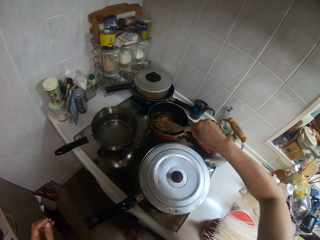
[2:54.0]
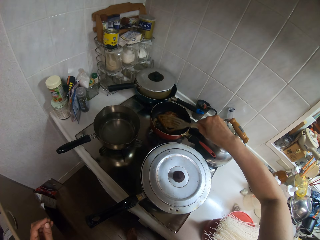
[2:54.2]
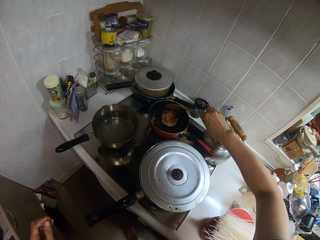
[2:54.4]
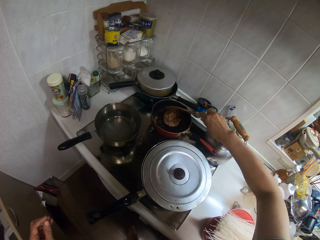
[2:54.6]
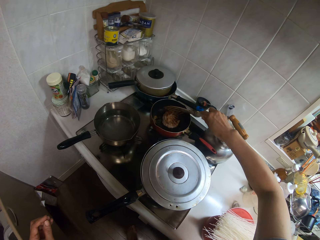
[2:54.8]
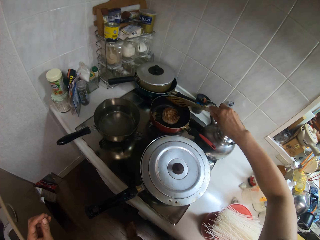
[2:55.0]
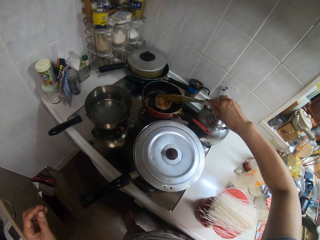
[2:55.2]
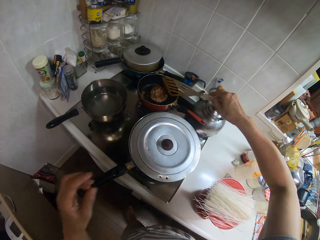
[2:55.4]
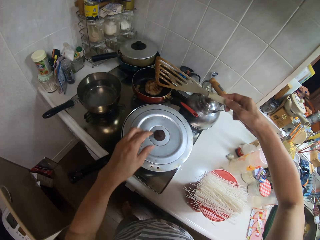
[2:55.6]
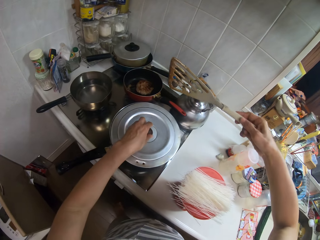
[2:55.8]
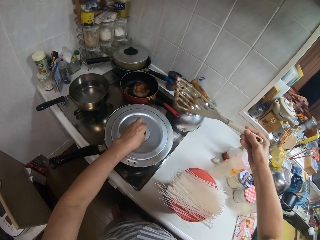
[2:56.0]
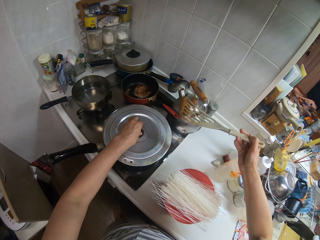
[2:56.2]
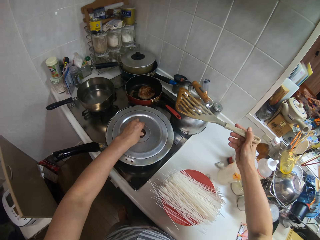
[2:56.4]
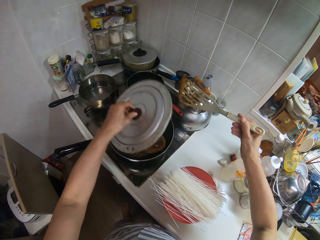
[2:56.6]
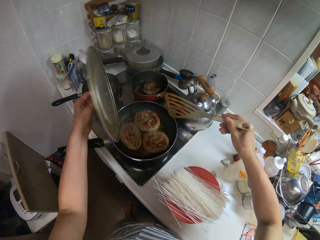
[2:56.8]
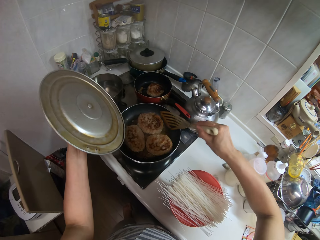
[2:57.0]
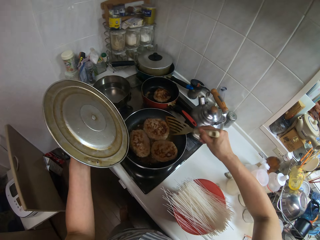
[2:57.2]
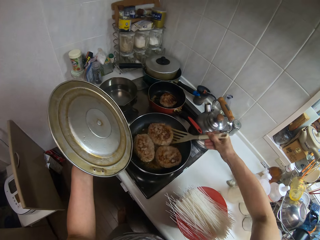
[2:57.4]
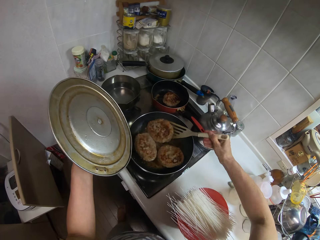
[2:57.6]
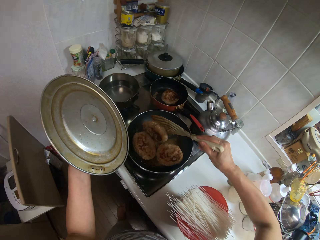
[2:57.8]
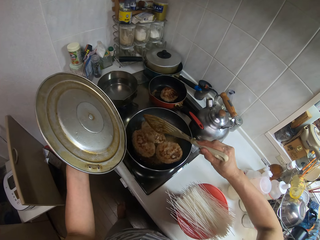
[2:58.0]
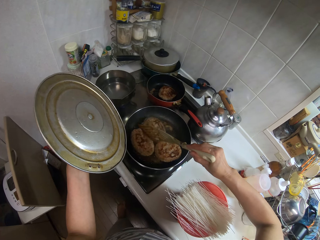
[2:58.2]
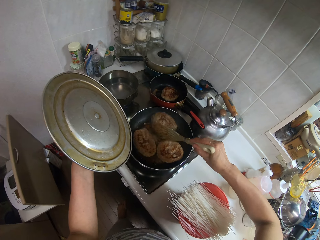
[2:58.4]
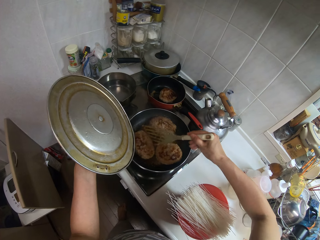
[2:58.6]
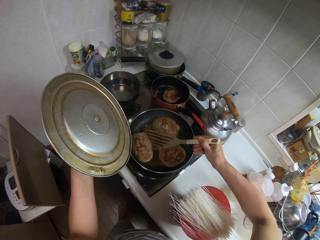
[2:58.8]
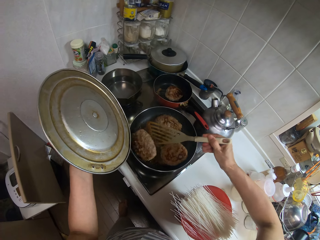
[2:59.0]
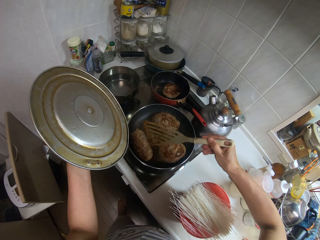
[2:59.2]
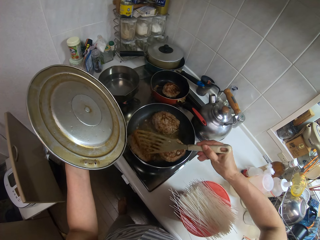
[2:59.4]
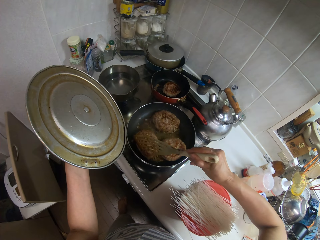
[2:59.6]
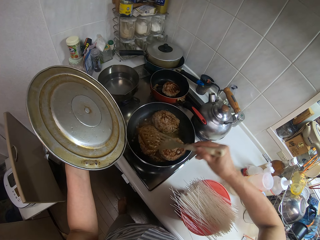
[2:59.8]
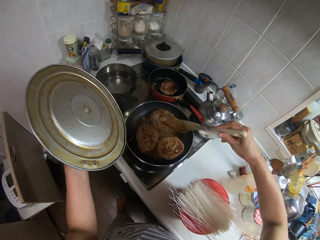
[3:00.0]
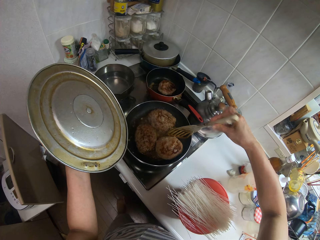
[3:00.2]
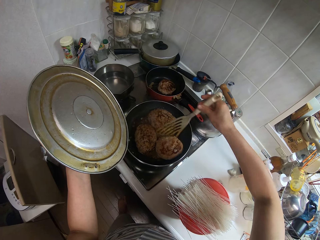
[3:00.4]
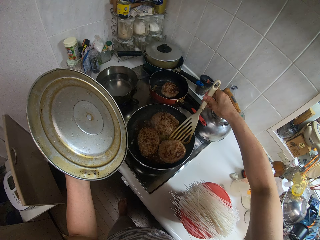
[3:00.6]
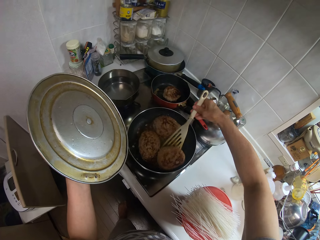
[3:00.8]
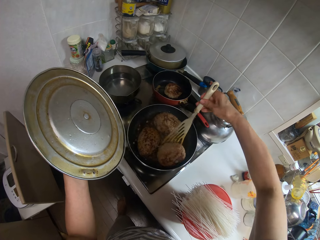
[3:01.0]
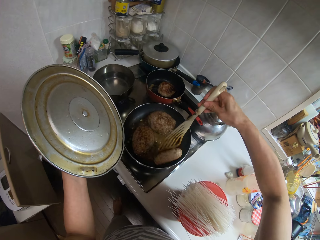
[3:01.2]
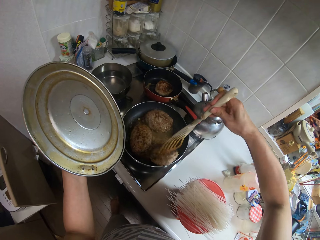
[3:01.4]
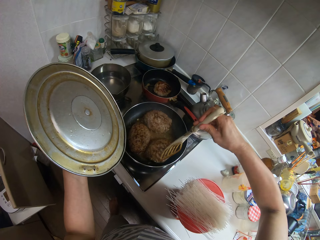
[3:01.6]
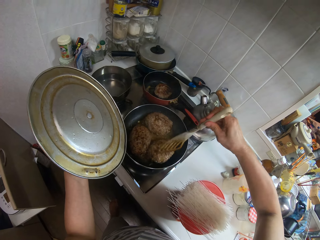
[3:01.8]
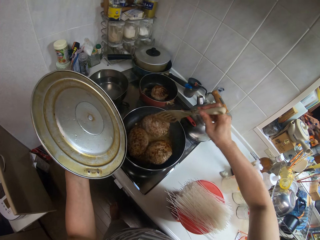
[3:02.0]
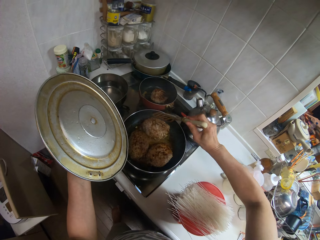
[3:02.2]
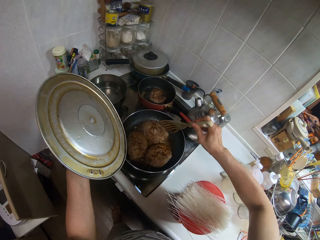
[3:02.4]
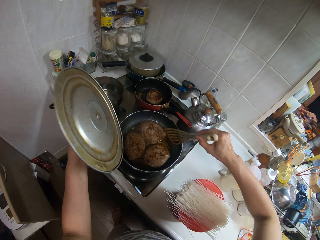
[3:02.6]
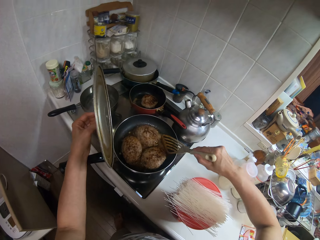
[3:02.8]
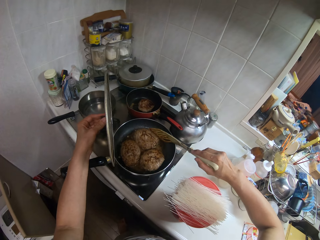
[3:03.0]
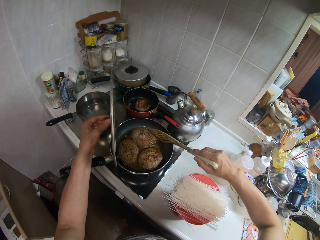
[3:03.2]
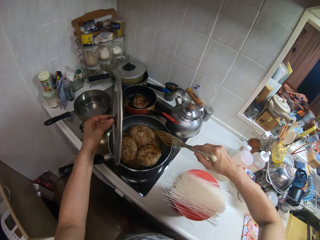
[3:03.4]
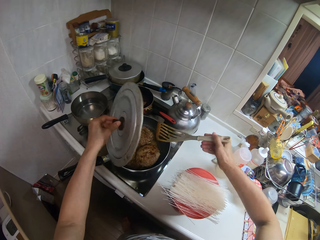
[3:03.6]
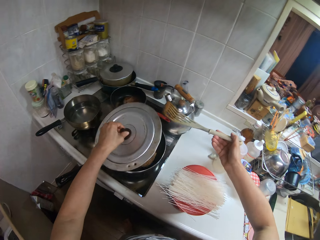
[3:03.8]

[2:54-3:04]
The camera wearer lifts the cover of the frying pan on the gas cooker with her left hand. She turns the content of the frying pan on the gas cooker with the spatula with her right hand.

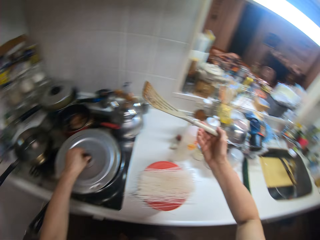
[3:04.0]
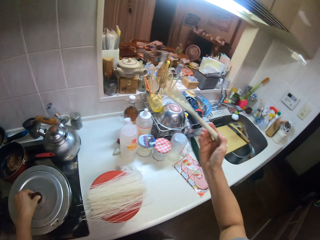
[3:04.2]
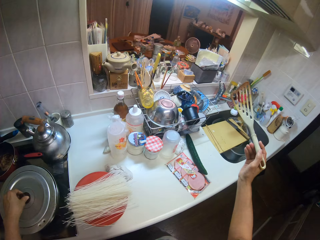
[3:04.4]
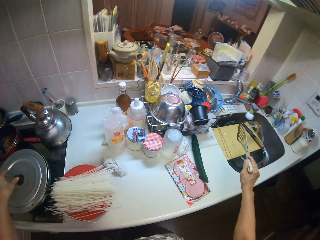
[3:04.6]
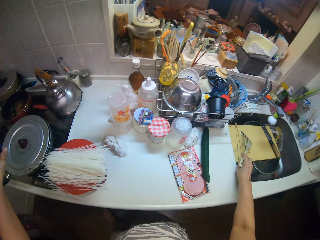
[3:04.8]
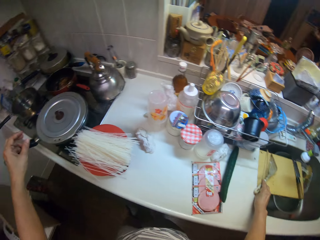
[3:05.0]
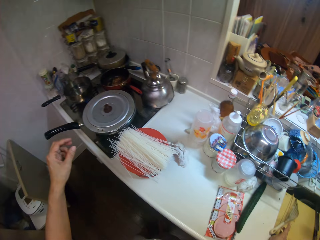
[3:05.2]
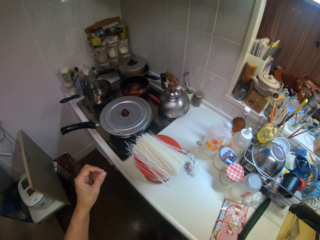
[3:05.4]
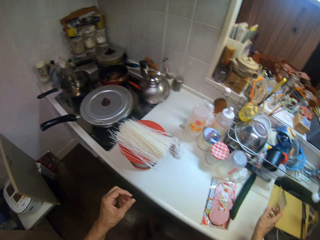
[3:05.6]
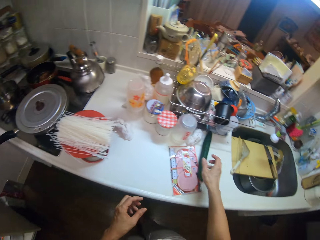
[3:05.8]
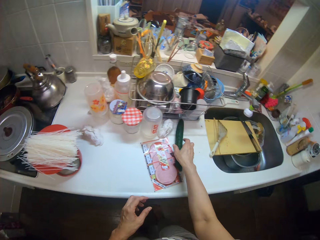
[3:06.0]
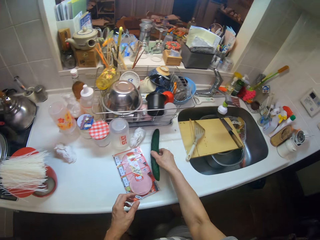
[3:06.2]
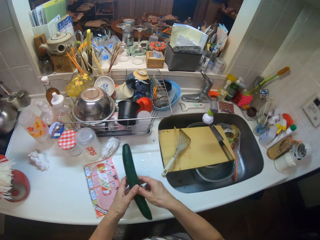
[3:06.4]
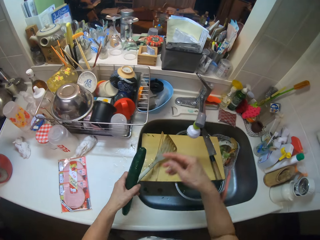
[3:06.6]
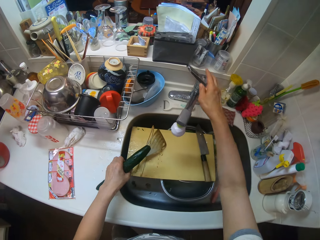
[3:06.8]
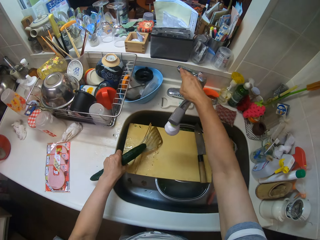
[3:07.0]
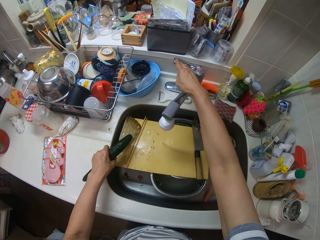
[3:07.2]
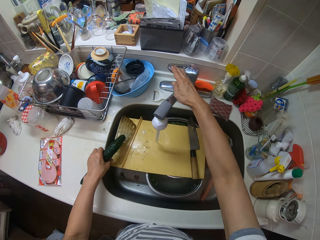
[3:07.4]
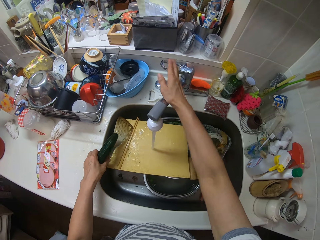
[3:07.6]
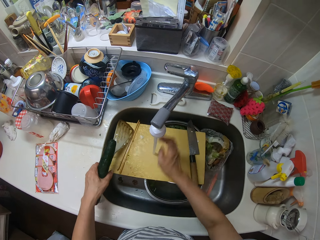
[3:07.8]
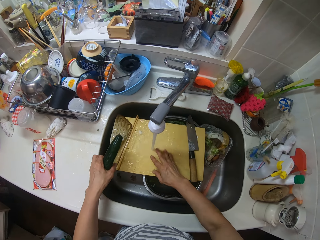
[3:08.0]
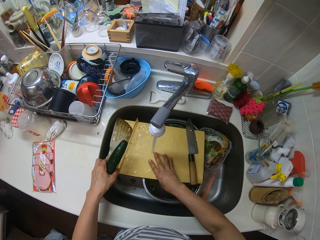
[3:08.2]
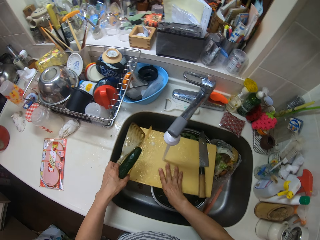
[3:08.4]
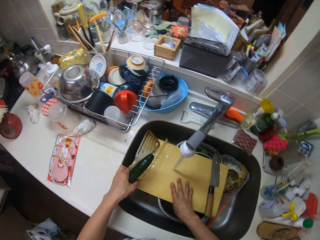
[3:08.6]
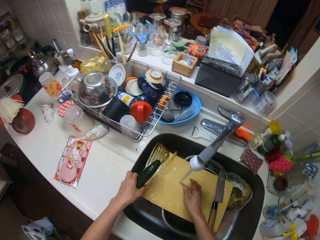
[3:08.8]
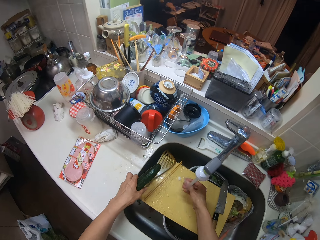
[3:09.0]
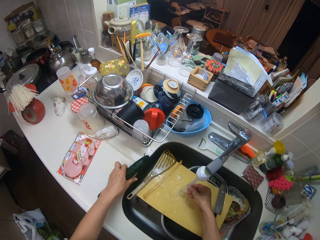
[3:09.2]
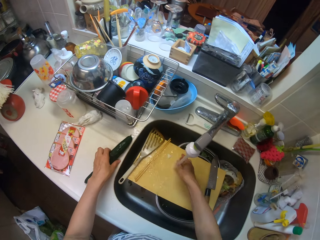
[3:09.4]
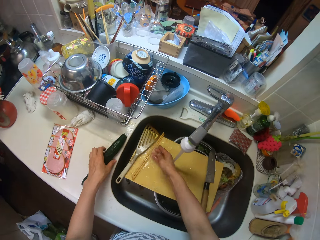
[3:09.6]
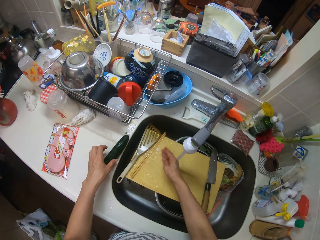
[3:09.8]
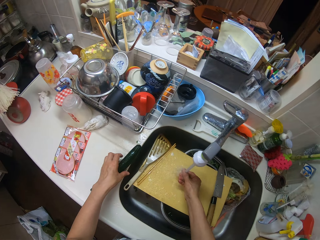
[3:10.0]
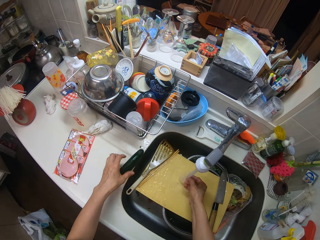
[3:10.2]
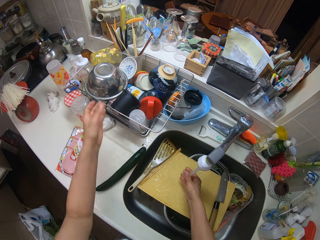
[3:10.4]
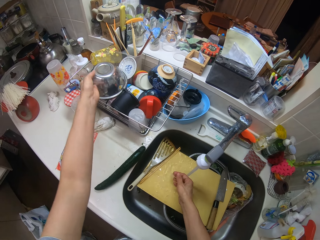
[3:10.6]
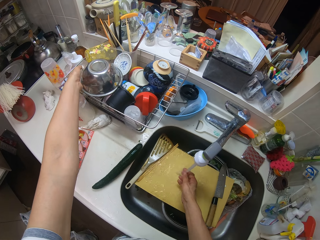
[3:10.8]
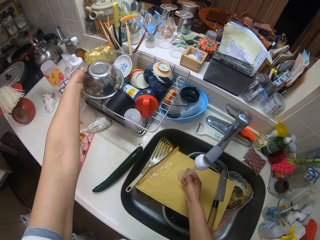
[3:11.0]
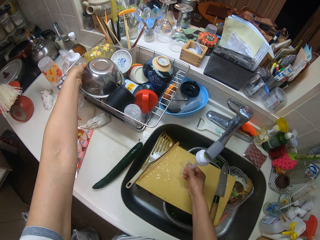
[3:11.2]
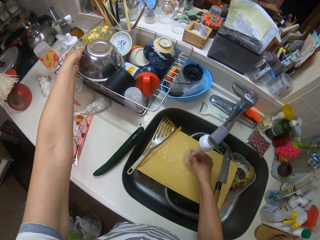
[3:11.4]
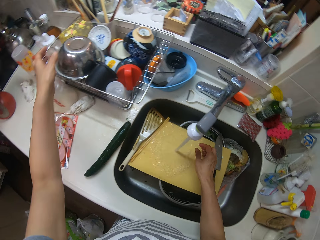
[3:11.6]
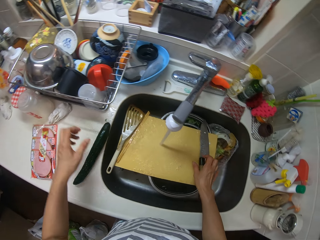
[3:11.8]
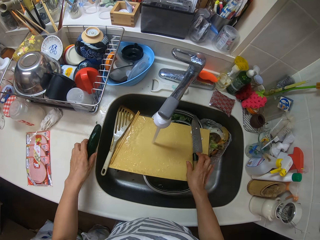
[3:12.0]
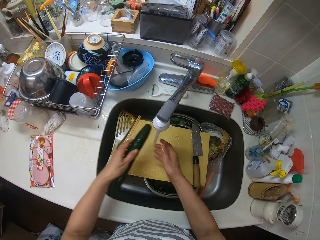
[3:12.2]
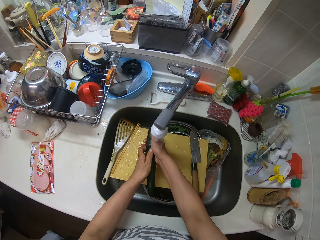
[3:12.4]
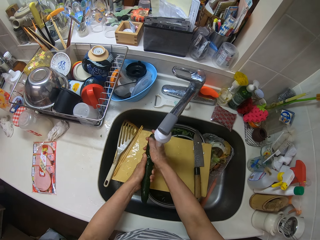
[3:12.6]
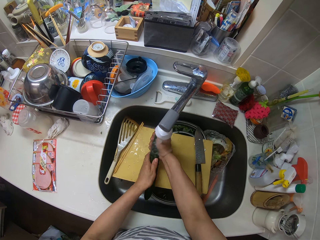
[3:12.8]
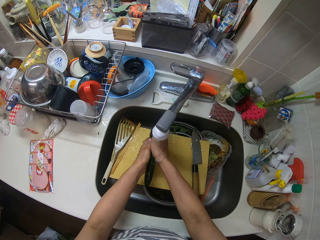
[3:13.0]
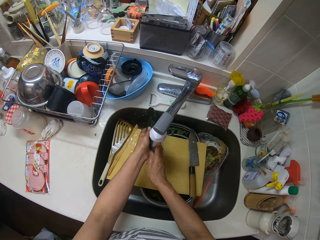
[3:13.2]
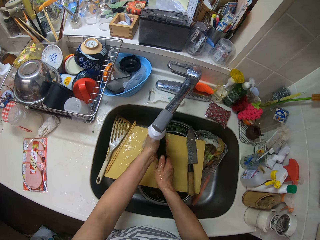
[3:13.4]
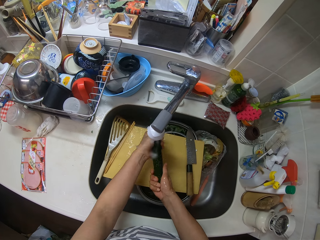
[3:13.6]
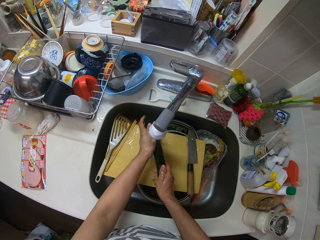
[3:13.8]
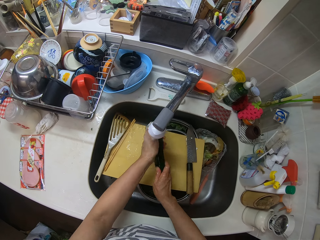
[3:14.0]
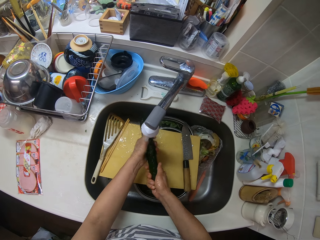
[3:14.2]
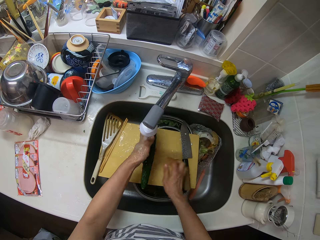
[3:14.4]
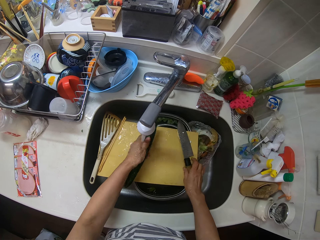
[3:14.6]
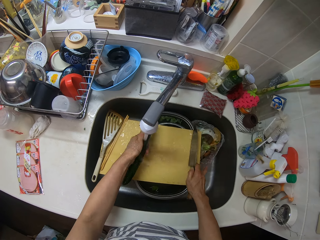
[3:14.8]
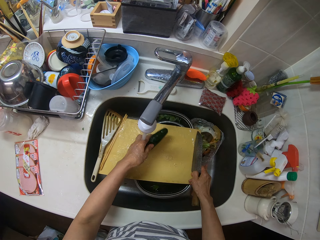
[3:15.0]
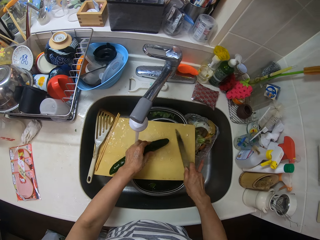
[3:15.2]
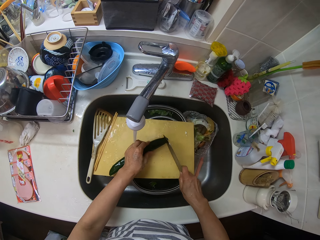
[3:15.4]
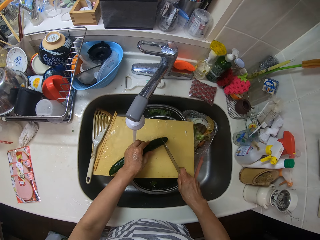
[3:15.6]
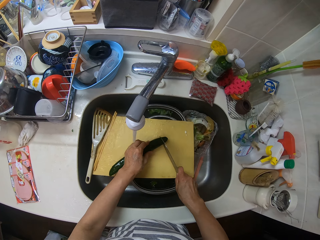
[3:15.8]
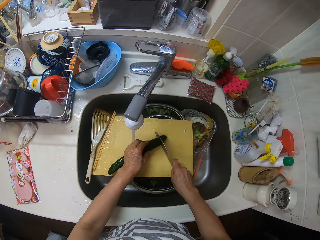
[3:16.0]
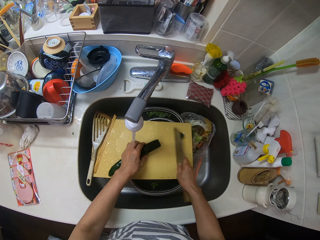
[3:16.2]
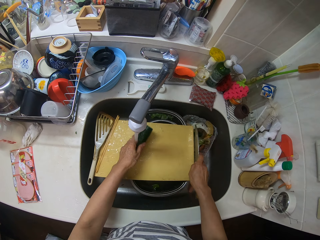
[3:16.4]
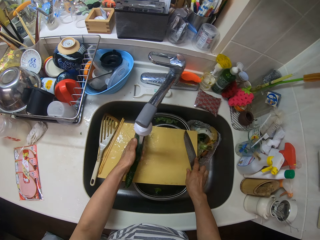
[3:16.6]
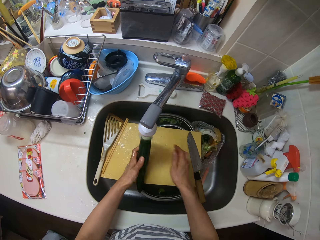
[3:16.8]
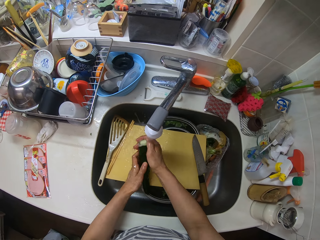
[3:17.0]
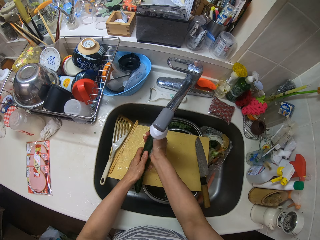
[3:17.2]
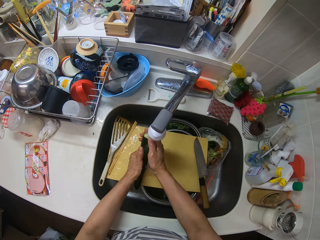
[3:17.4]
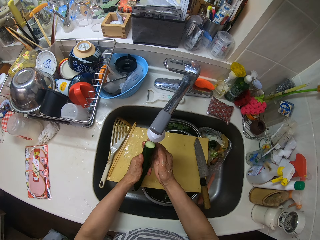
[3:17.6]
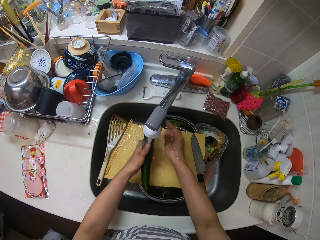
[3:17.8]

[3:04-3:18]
The camera wearer closes the frying pan with her left hand. She drops the spatula inside the sink with her right hand. She picks up a piece of cucumber from the table with her right hand. She turns on the tap with her right hand. She adjusts the chopping board inside the sink with her right hand. She drops the cucumber by the side of the sink with her left hand. She washes her right hand inside the sink. She touches the bowl. She picks up the cucumber by the side of the sink with her left hand. She washes the cucumber in the sink with her two hands. She picks up a knife with her right hand. She cuts the cucumber with the knife in her right hand. She drops the knife in the sink with her right hand. She washes the cucumber with her two hands.
